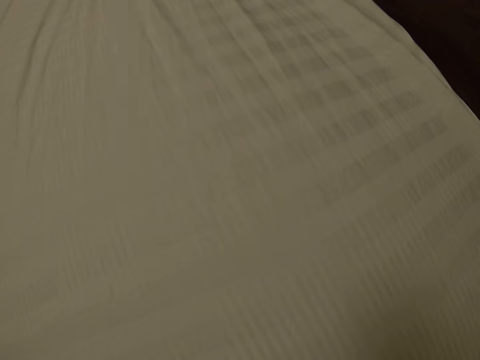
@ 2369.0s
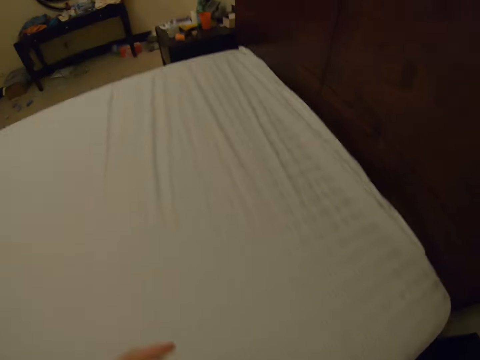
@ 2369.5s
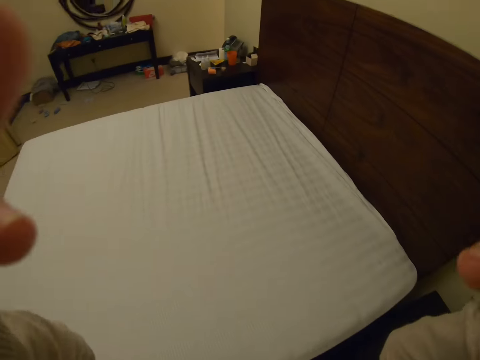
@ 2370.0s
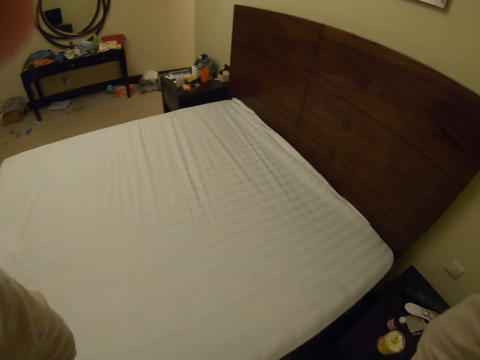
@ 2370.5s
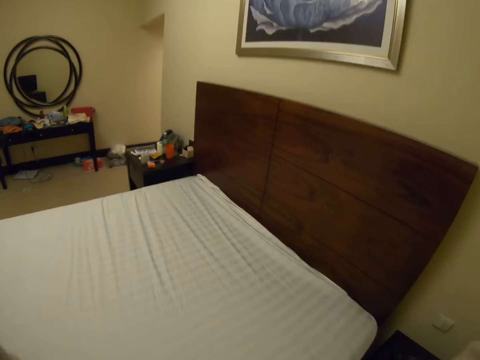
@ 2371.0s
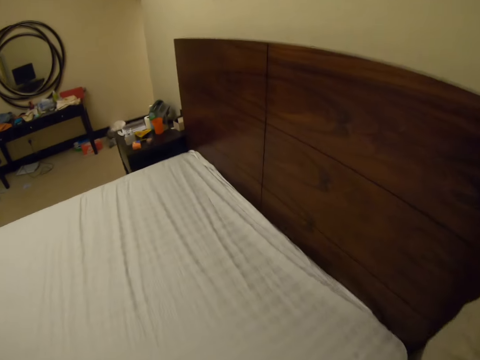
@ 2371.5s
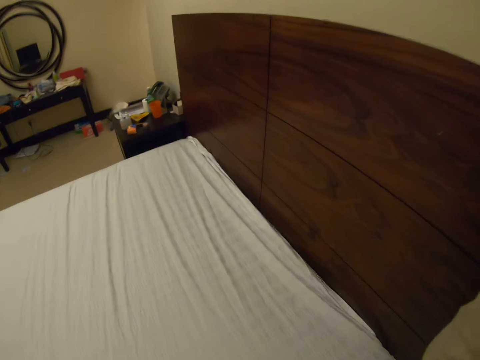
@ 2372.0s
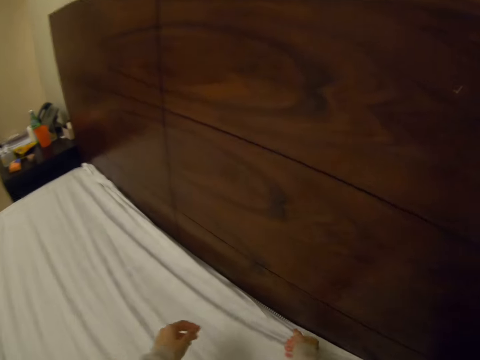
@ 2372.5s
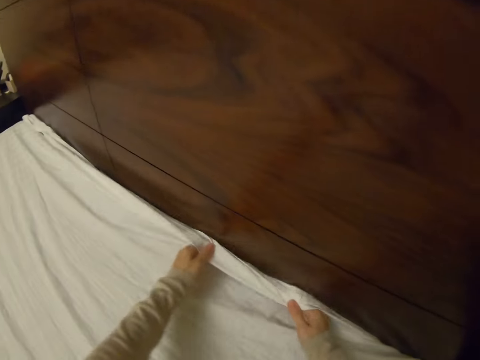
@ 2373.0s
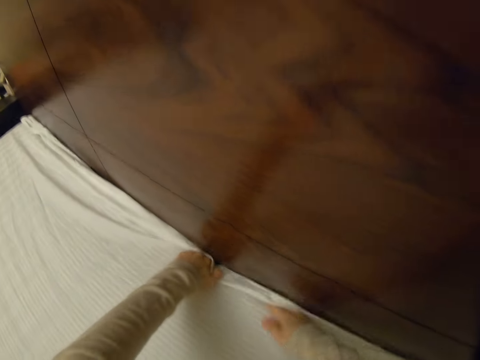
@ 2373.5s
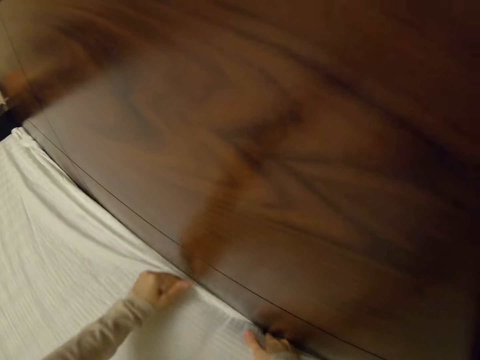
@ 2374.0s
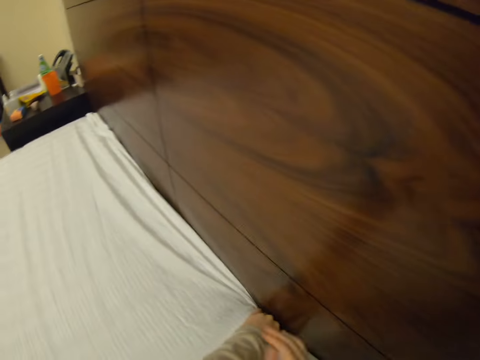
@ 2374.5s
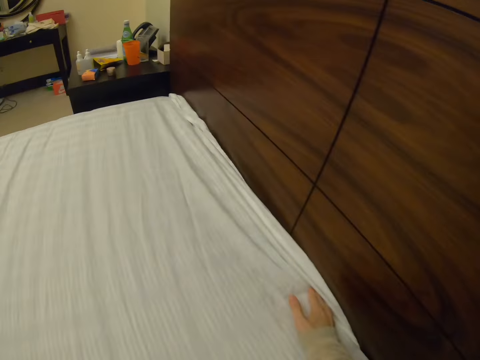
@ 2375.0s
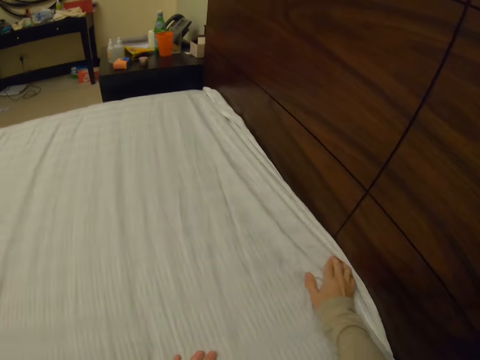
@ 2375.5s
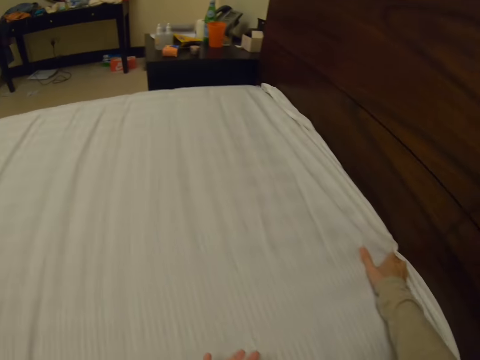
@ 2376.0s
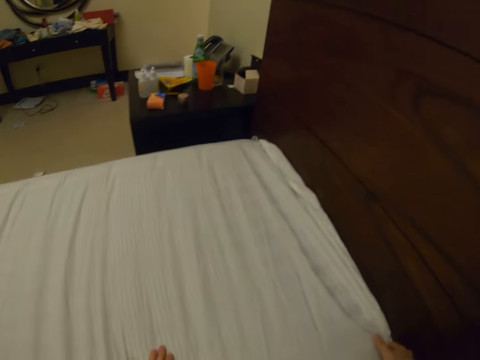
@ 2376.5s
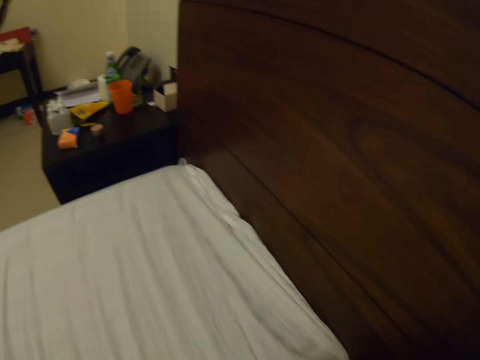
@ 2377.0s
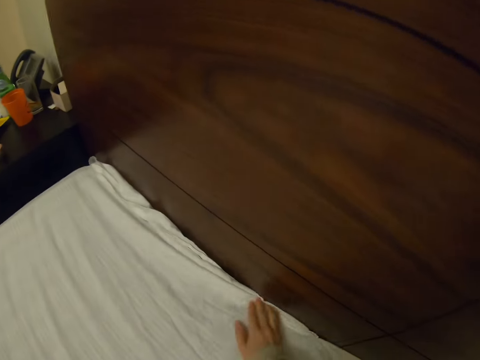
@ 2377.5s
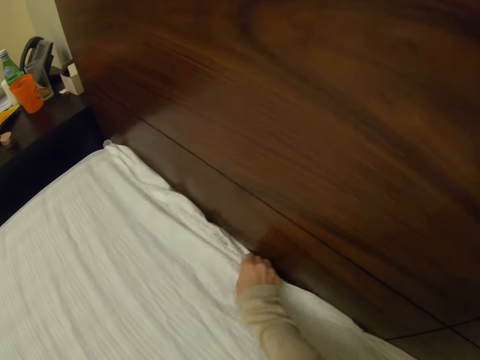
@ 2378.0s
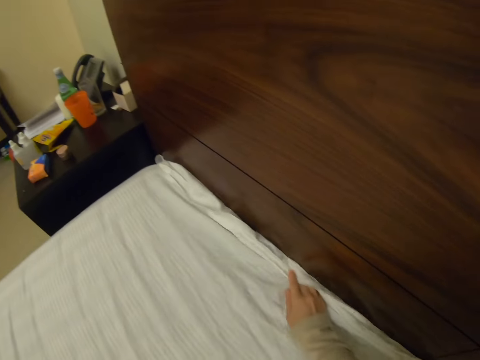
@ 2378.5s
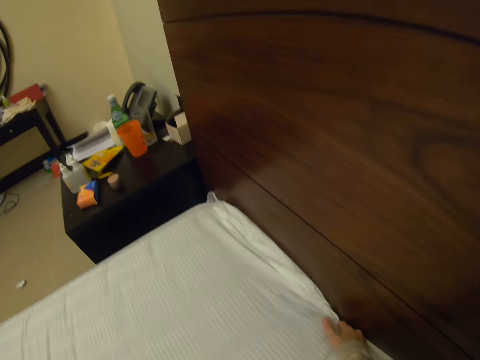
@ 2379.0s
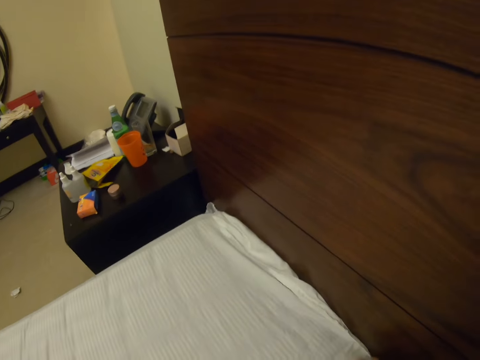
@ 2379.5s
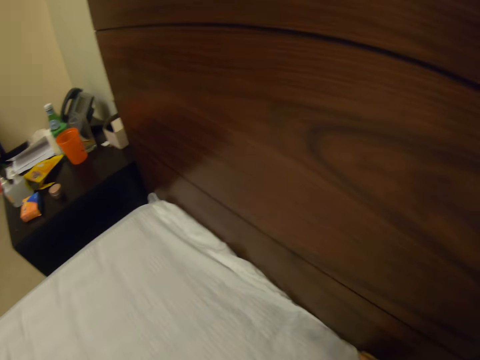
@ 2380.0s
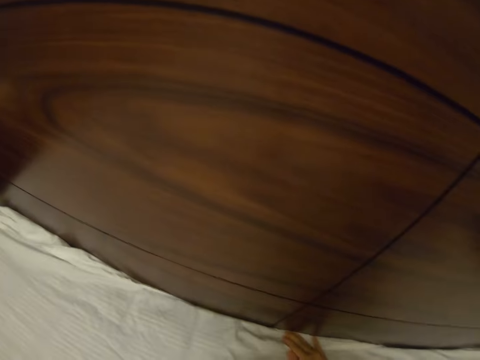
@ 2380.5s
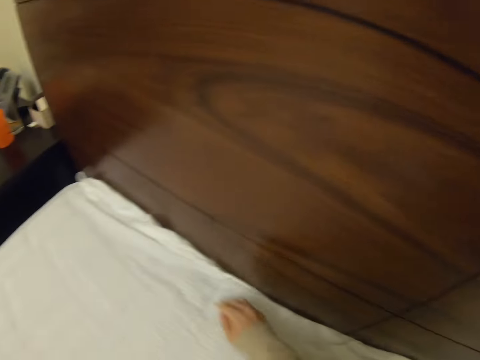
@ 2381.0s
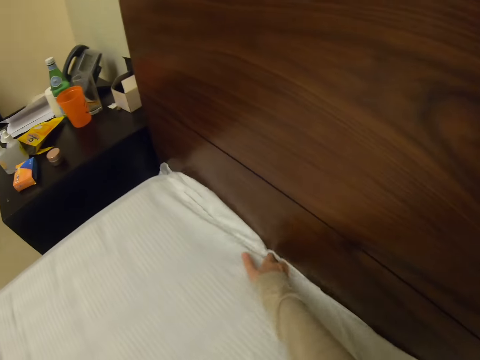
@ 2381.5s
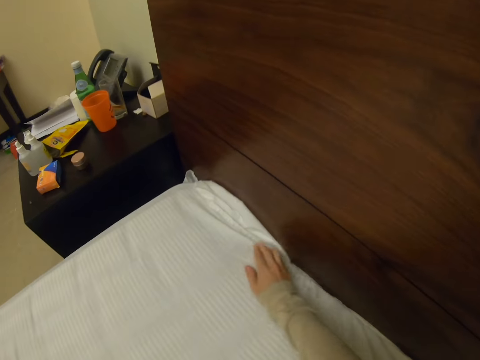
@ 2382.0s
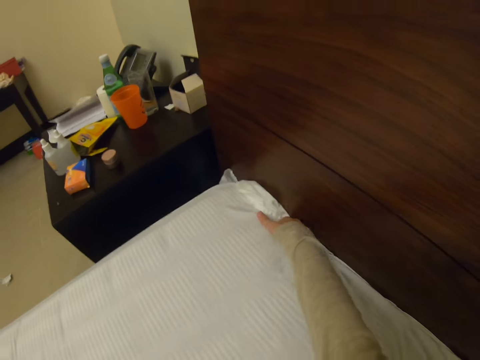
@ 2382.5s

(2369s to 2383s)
The camera wearer fixes the camera. They lower their hands. They tuck the bedsheet.

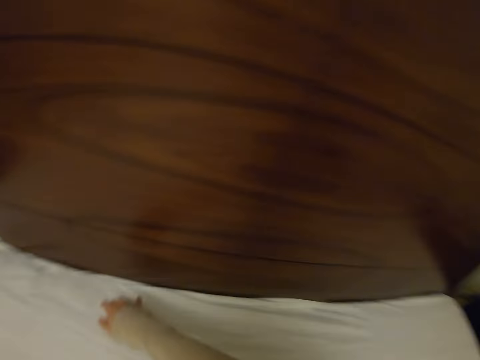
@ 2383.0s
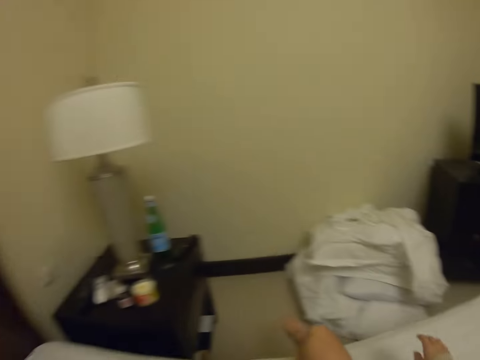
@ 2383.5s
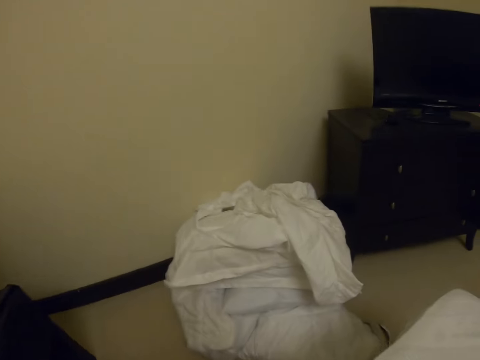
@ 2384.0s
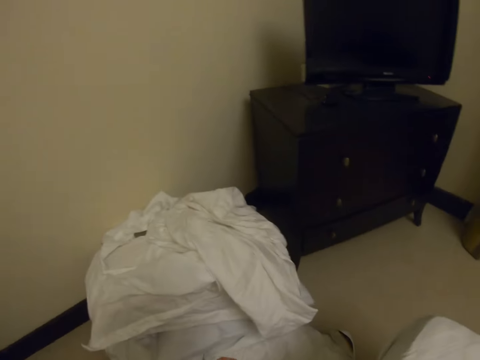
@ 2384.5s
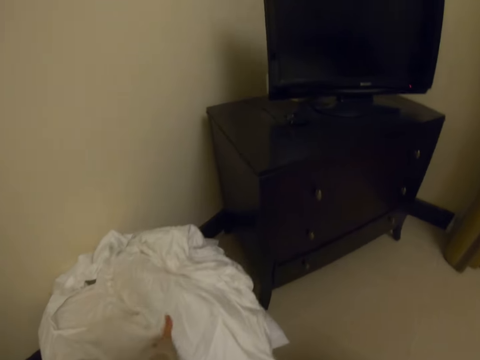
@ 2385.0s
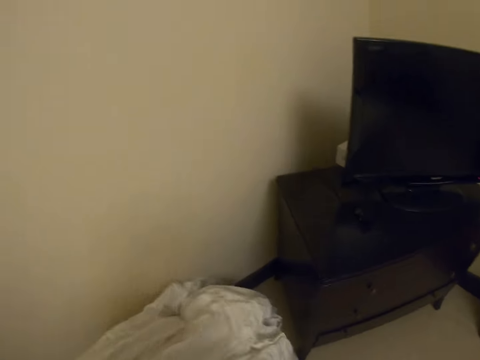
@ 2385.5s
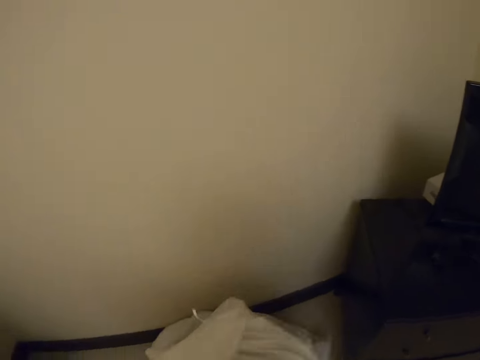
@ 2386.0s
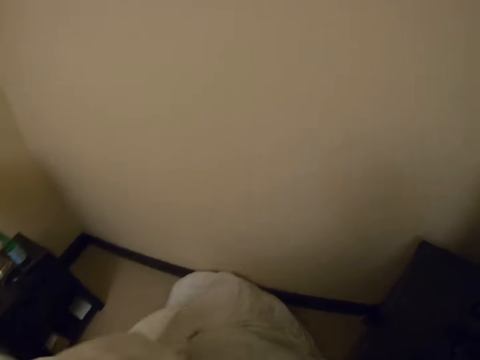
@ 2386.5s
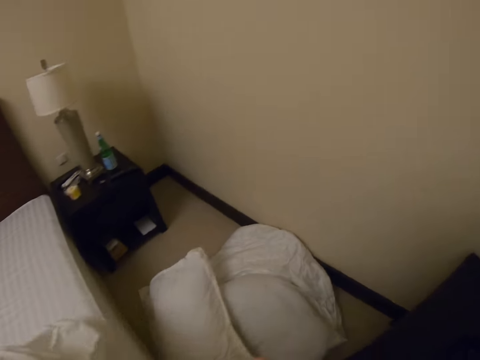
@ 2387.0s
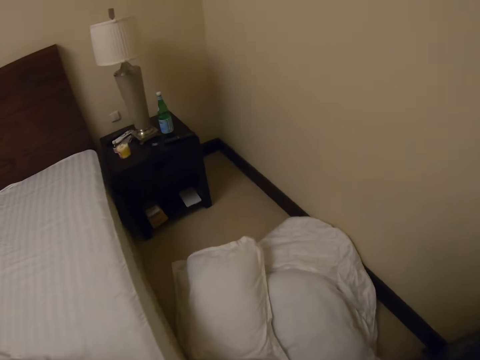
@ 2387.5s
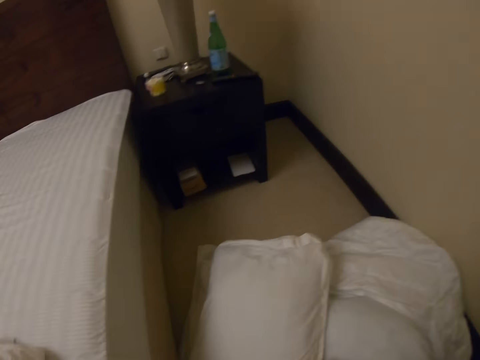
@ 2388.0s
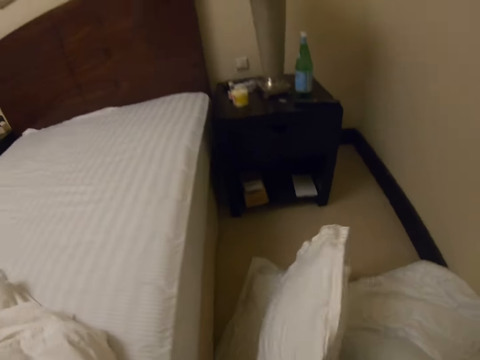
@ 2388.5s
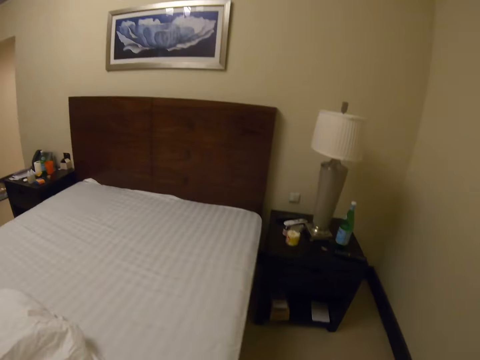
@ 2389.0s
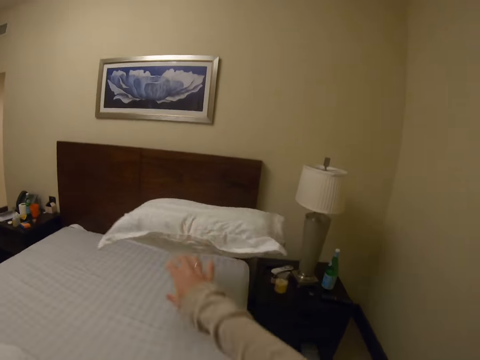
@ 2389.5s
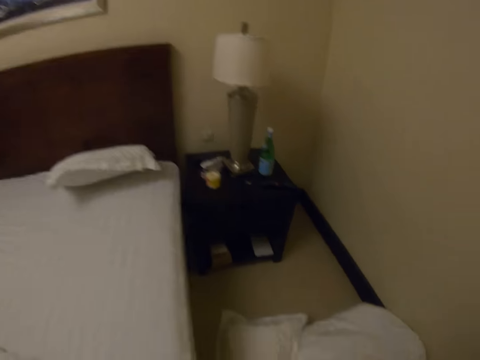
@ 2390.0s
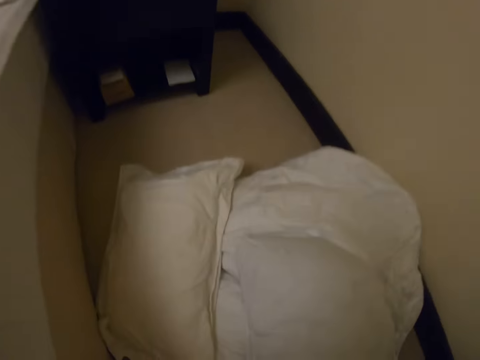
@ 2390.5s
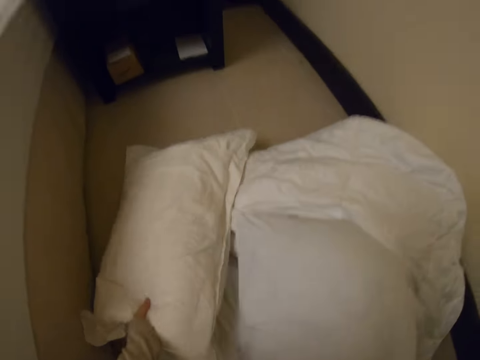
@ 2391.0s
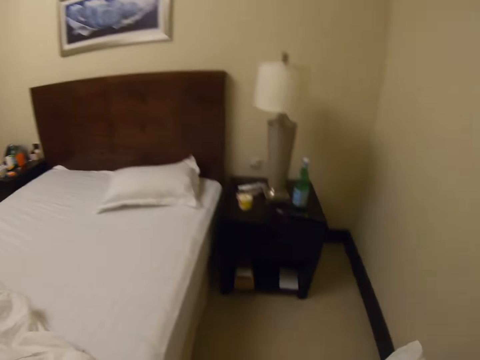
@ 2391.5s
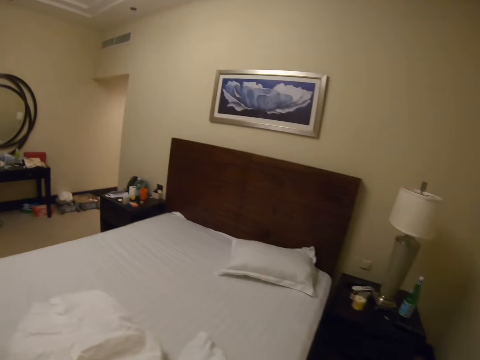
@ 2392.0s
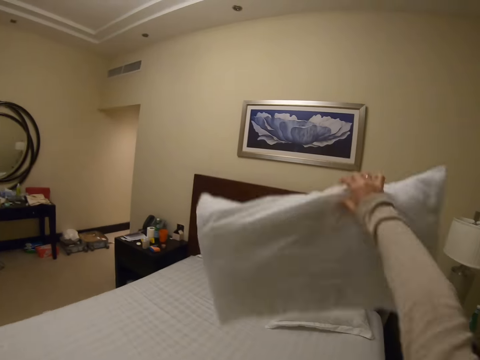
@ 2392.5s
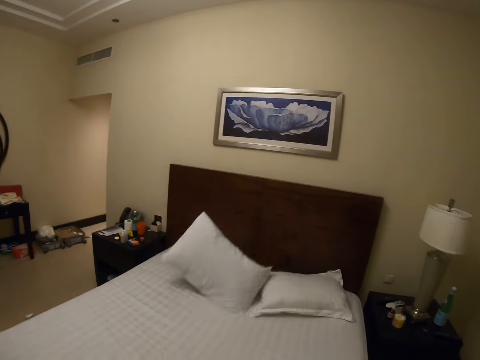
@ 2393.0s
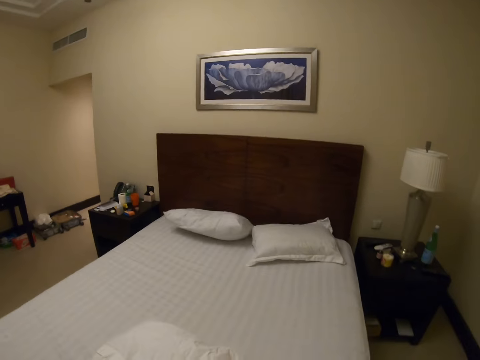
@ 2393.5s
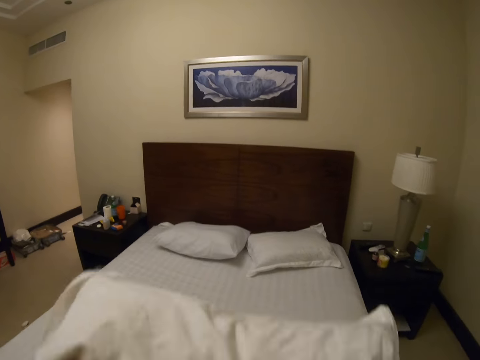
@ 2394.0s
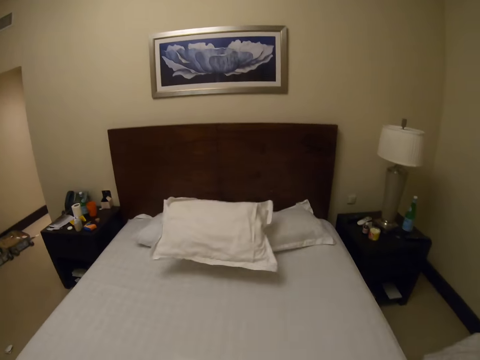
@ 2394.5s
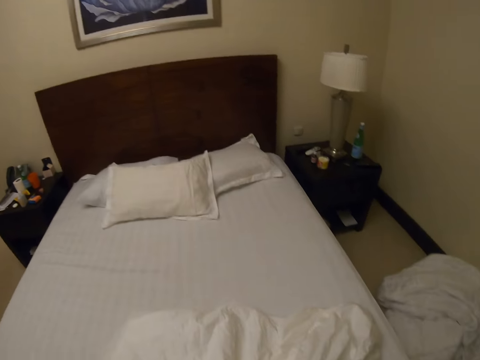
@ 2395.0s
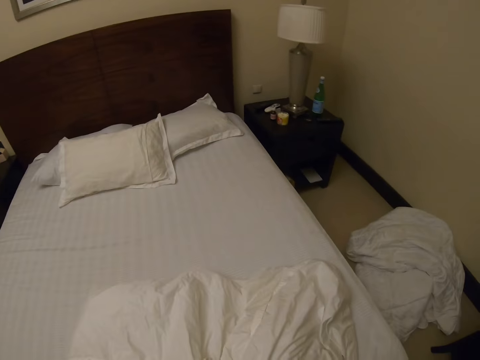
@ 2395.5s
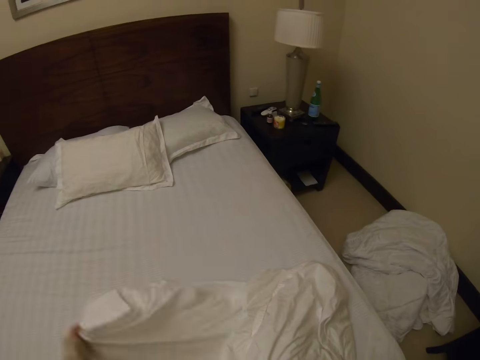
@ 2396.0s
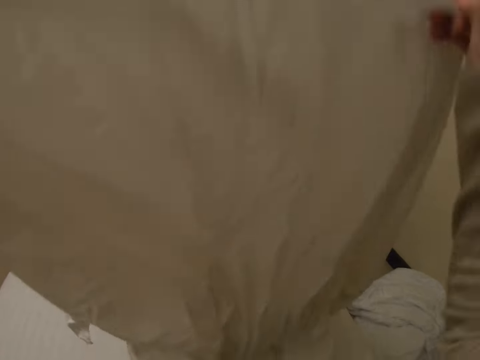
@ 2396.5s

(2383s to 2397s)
The camera wearer picks up the duvet cover. They put the duvet cover on the bed. They throw the duvet cover on the bed. They pick up a pillow. They throw the pillow on the bed. They bend and pick up the pillow. They throw the pillow on the bed. They throw the pillow on the bed again.
